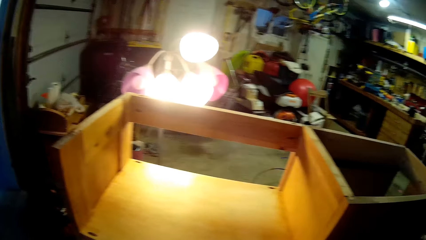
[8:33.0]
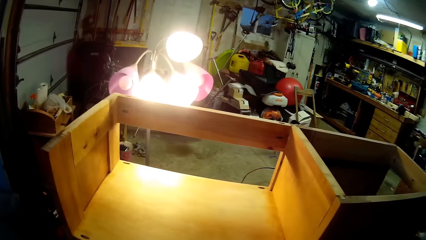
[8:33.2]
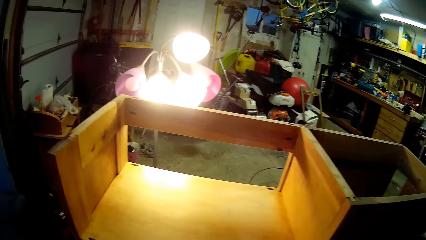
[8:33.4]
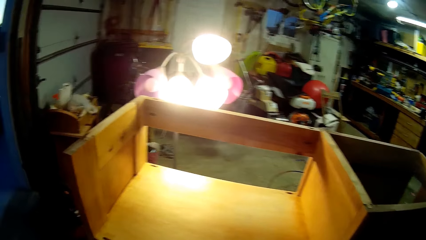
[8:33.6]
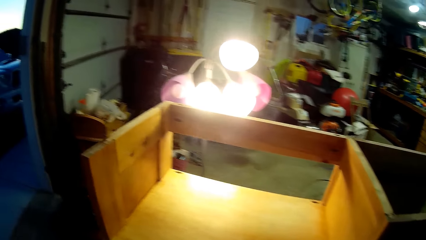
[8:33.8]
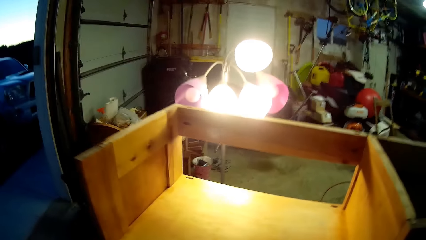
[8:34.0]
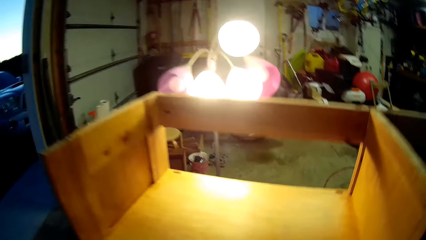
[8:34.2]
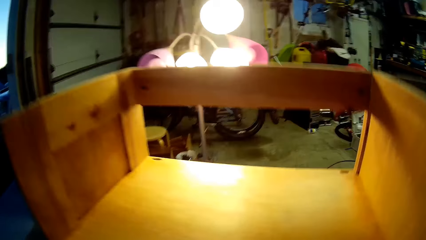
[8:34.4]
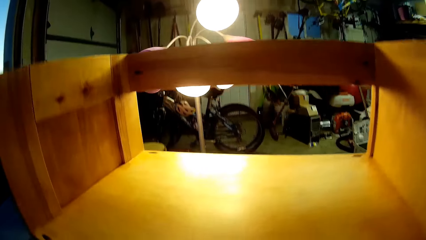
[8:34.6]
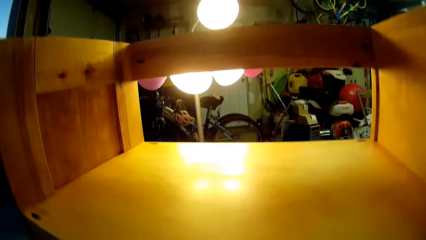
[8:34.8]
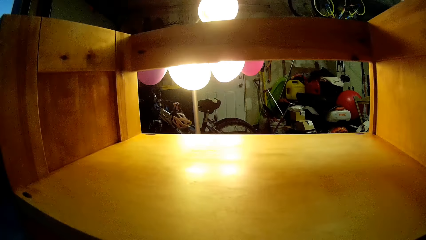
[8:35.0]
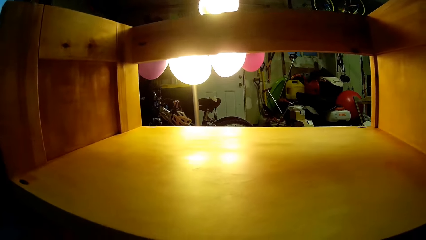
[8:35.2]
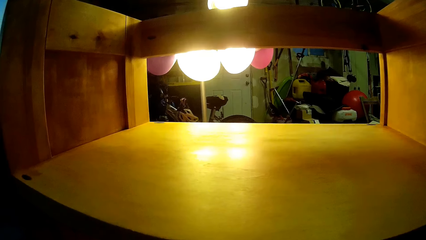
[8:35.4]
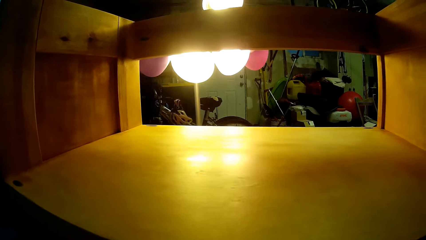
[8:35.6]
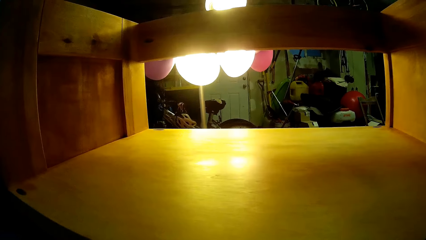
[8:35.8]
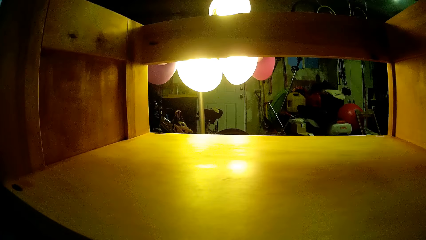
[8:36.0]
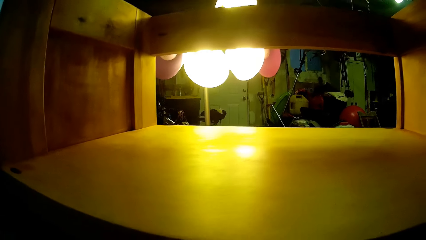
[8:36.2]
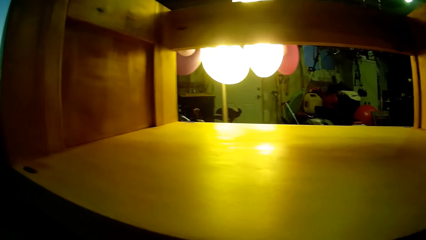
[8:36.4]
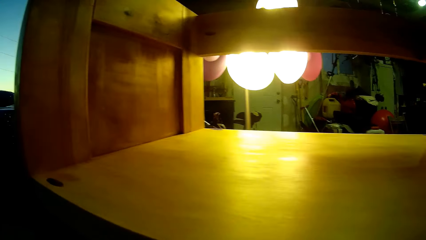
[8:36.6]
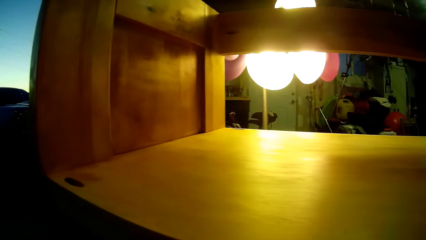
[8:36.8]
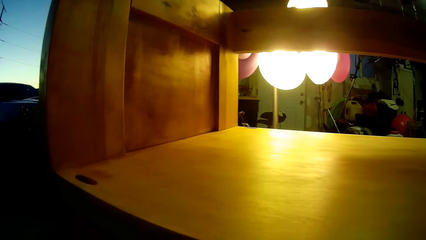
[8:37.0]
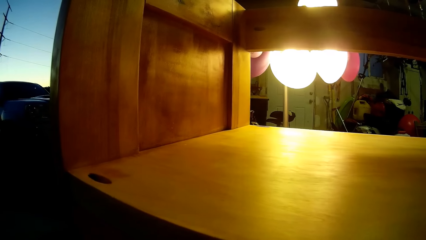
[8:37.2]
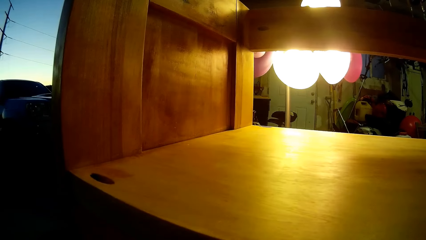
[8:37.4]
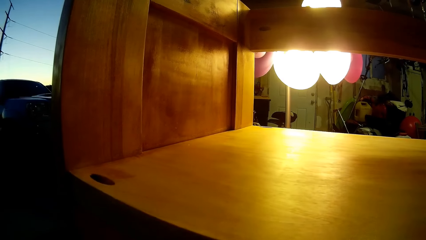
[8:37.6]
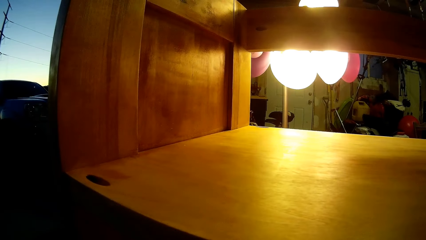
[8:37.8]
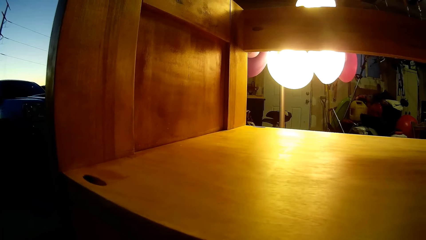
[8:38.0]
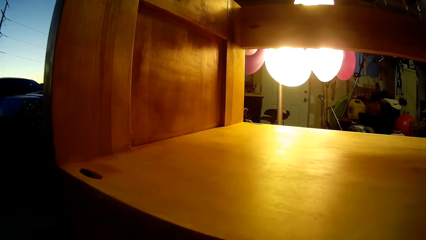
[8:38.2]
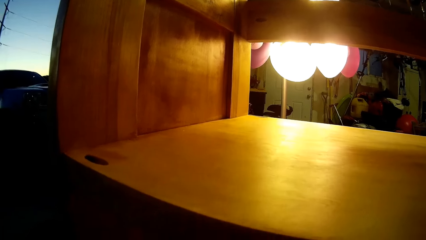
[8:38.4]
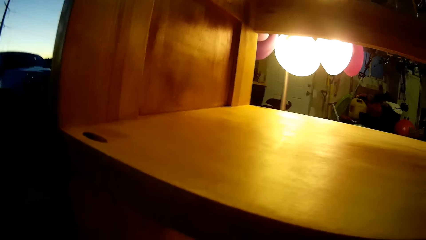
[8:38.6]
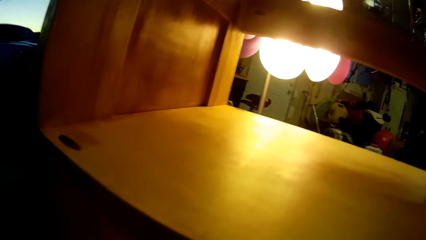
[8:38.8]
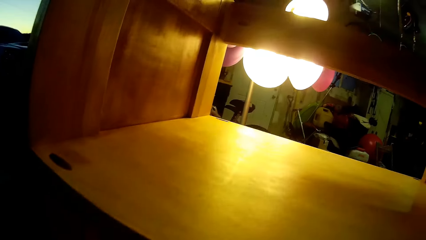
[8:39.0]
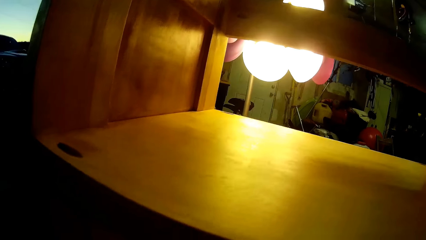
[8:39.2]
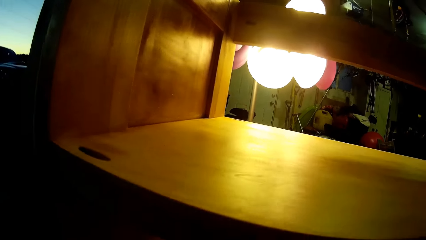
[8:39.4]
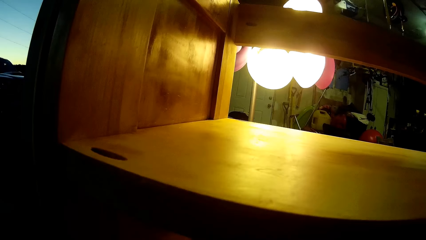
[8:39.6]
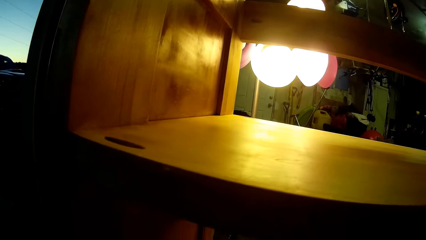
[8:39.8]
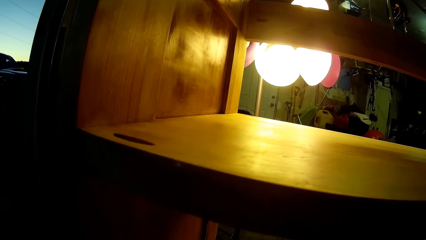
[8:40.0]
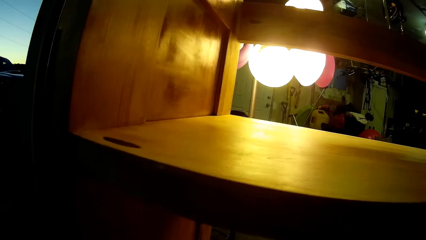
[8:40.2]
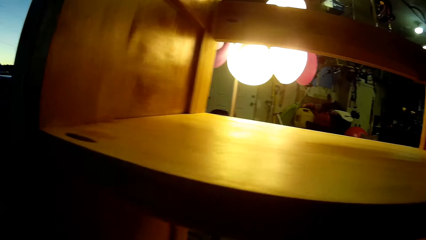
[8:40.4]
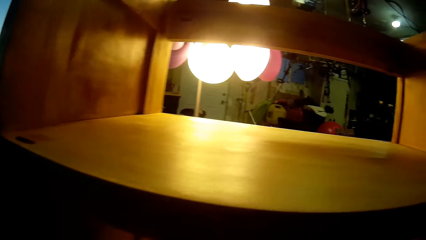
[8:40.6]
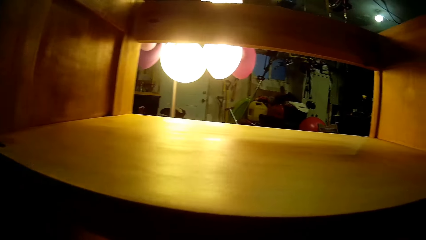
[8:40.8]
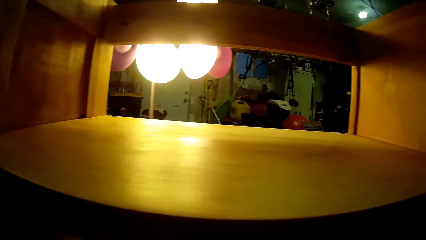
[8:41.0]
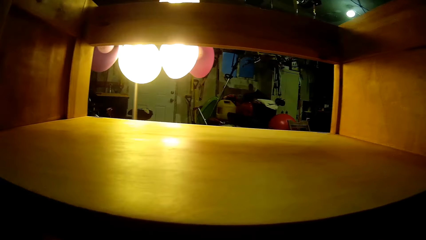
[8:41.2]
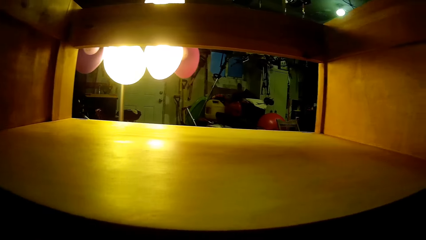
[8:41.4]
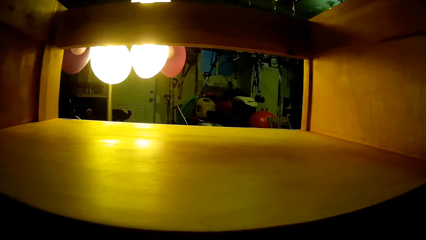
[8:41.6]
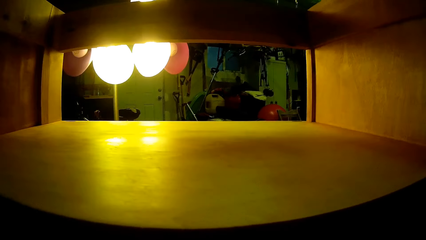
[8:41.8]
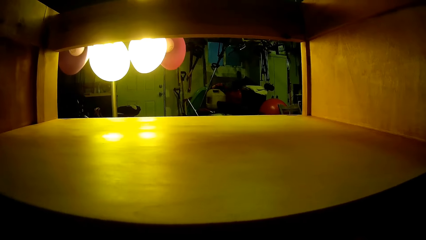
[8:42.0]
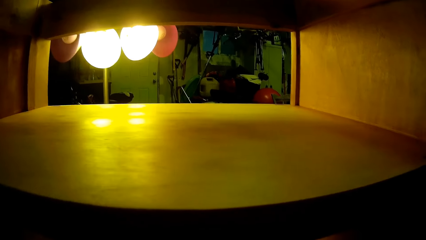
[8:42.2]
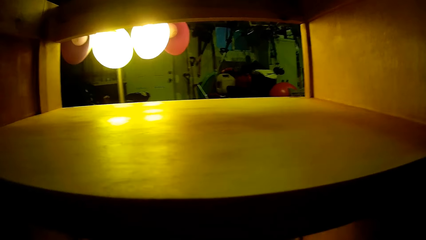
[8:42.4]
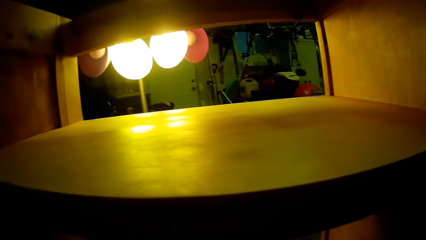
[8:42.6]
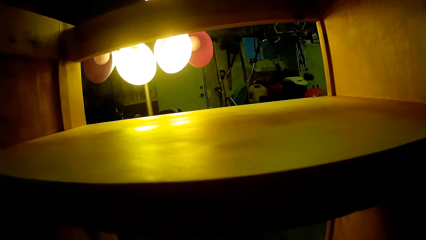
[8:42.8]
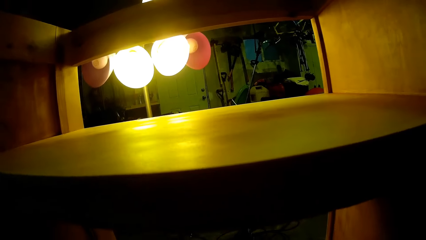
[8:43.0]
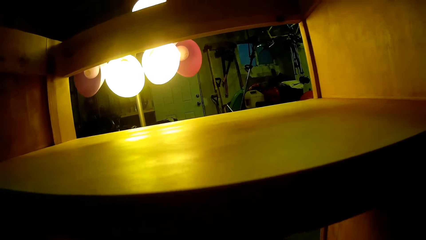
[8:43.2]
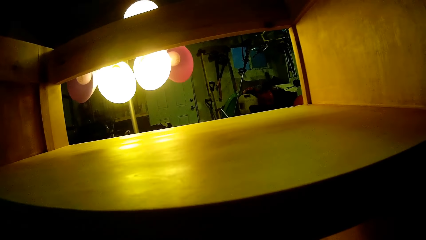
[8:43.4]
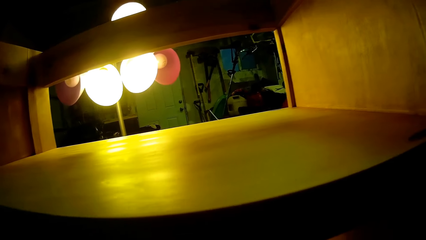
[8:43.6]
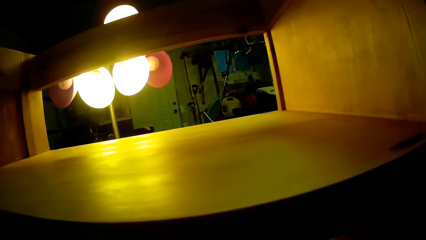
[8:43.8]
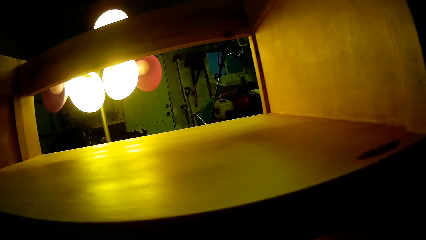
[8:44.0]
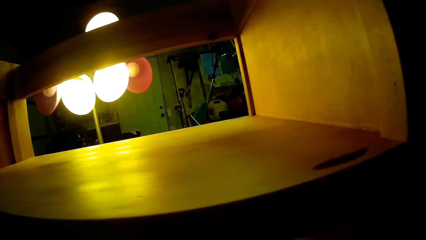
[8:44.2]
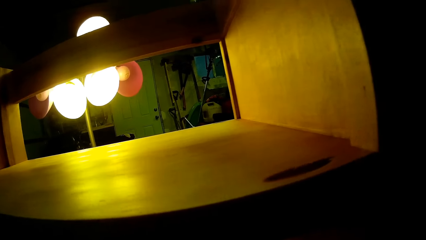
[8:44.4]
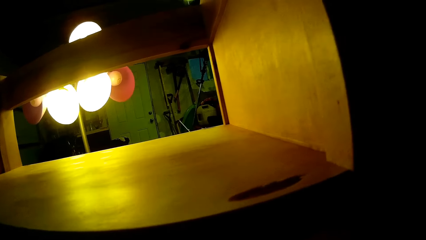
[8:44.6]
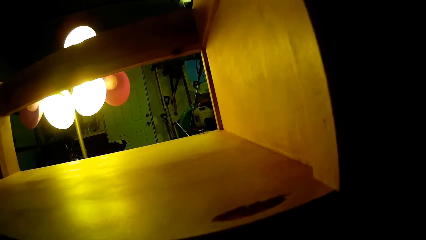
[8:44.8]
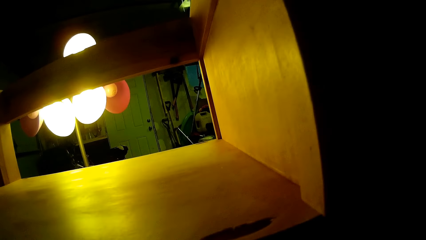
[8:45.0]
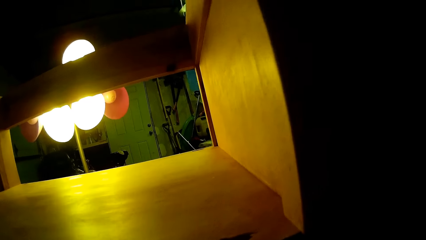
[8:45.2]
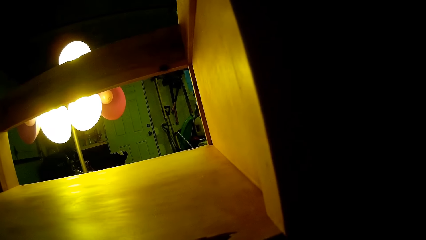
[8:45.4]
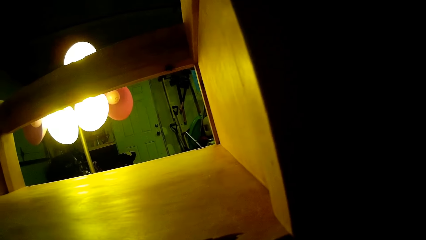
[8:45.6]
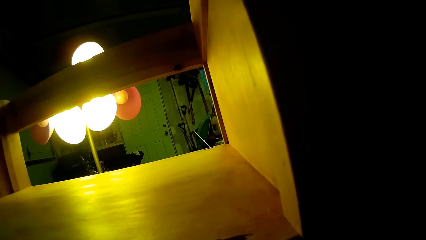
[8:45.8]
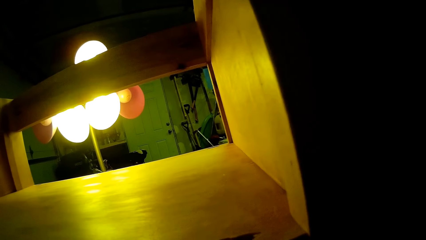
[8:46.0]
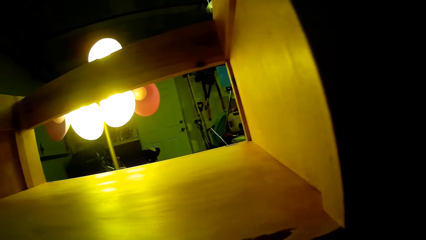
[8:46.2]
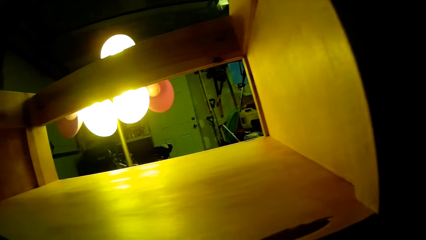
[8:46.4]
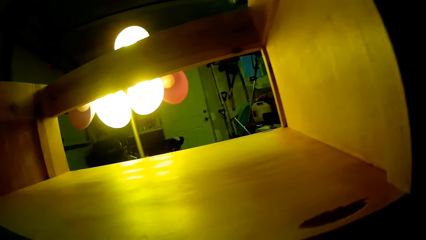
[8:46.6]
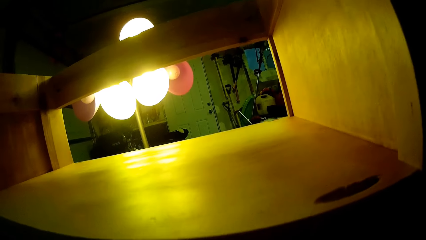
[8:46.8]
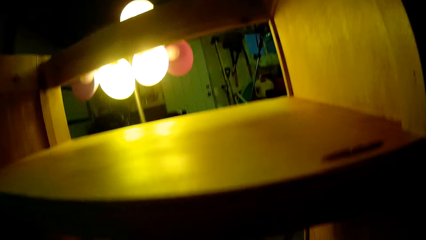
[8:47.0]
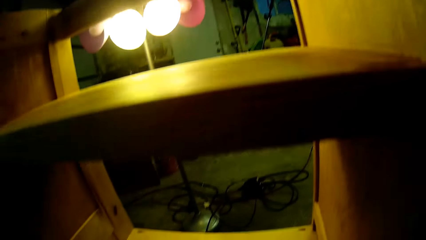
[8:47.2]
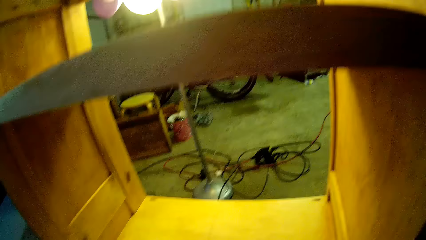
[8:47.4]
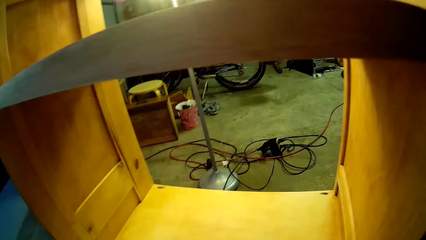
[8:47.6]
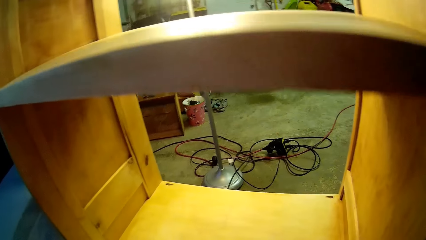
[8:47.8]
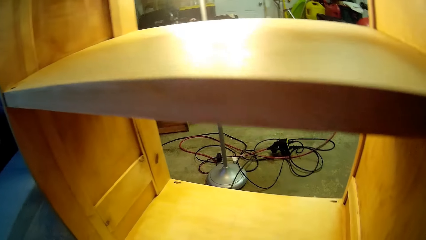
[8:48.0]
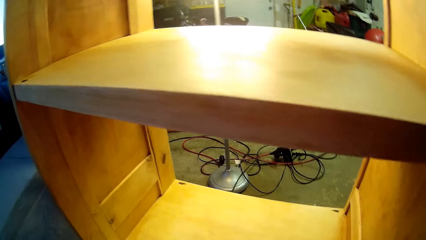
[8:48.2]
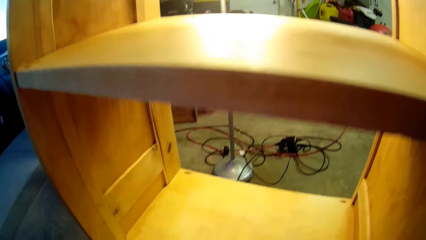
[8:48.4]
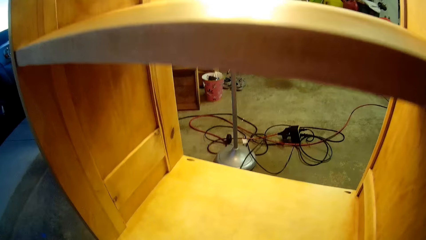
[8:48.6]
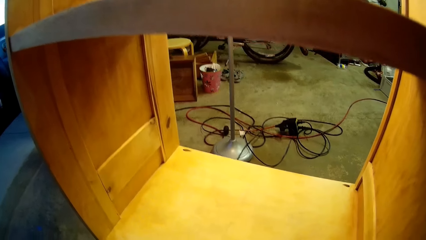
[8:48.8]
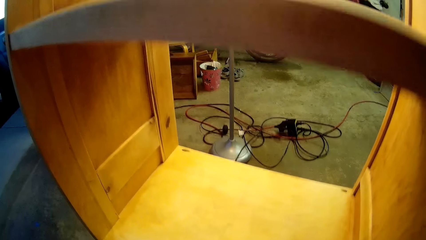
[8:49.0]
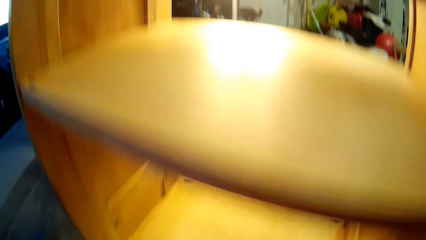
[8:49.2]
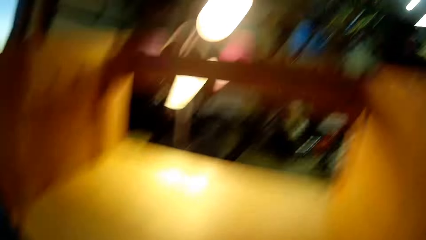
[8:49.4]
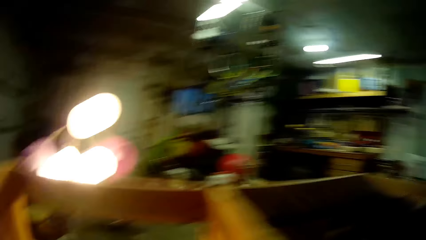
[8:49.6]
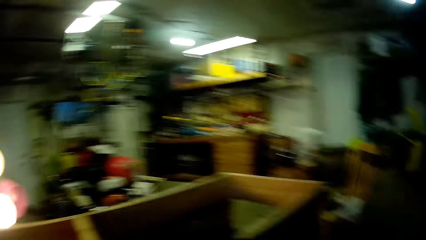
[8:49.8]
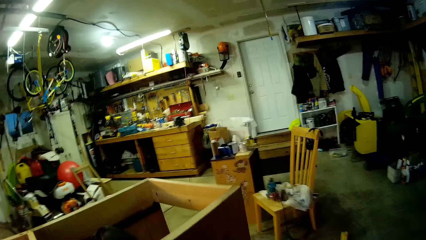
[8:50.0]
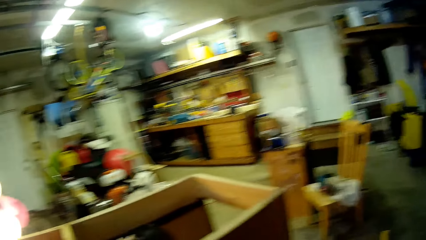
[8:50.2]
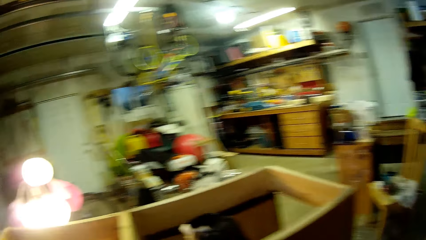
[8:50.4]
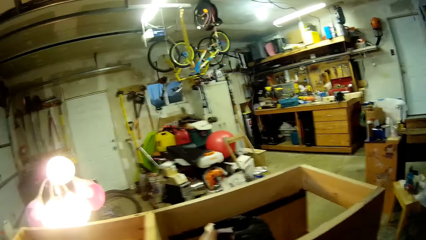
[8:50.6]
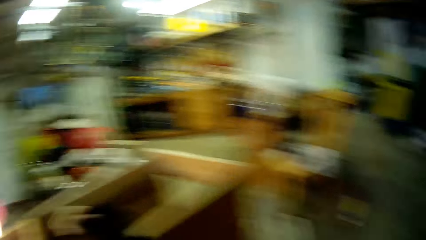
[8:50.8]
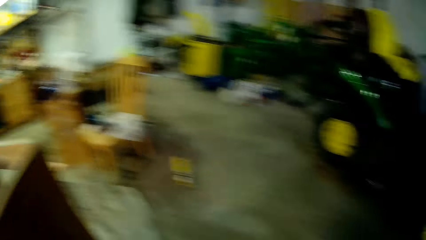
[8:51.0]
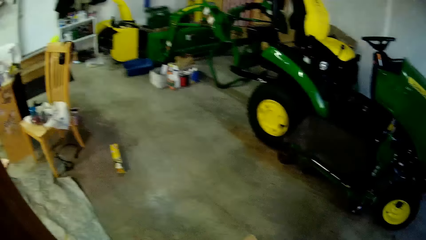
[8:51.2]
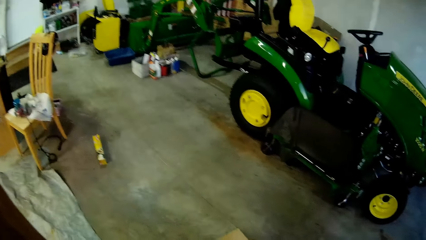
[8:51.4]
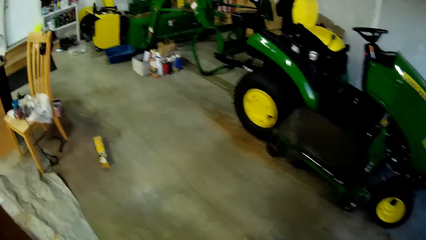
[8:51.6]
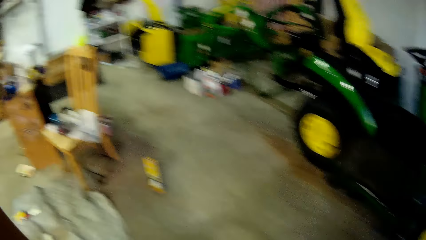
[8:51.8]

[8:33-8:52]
The camera wearer inspects the unfinished cupboard. They walk.
